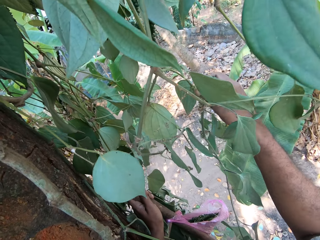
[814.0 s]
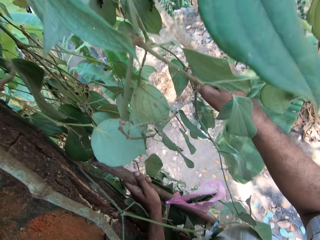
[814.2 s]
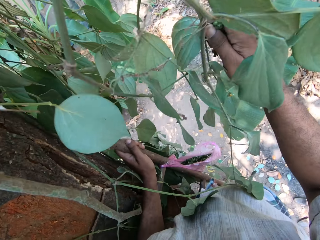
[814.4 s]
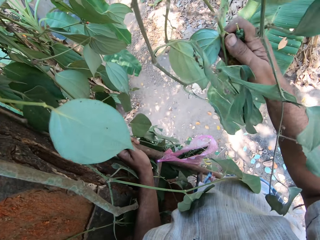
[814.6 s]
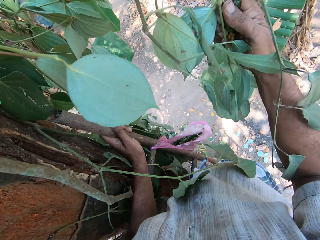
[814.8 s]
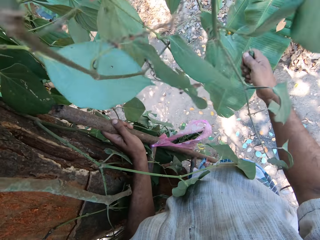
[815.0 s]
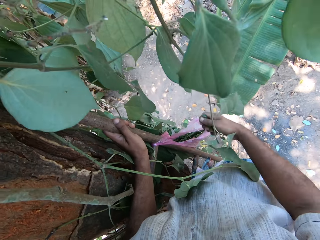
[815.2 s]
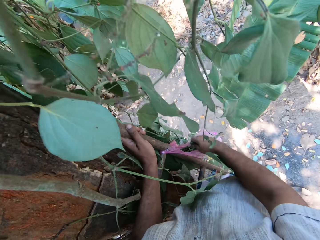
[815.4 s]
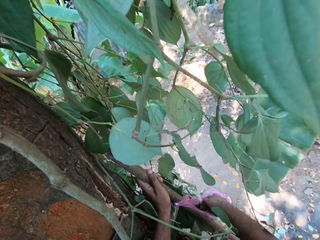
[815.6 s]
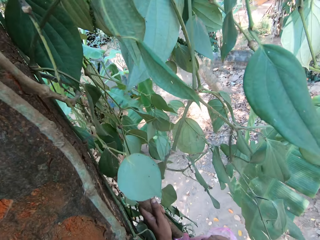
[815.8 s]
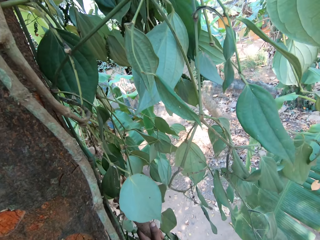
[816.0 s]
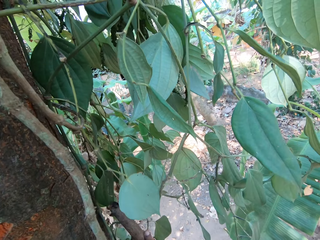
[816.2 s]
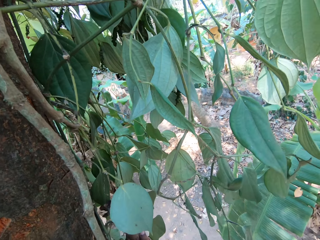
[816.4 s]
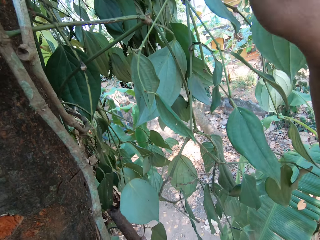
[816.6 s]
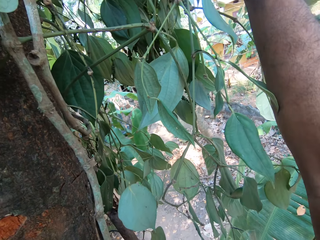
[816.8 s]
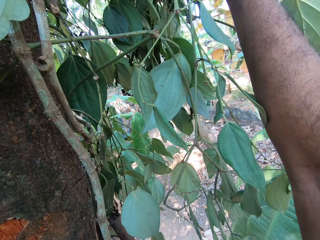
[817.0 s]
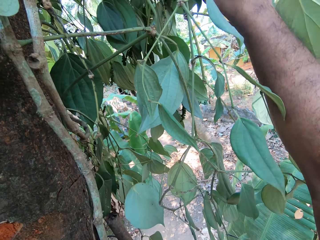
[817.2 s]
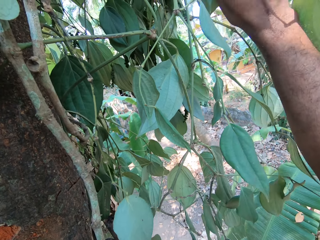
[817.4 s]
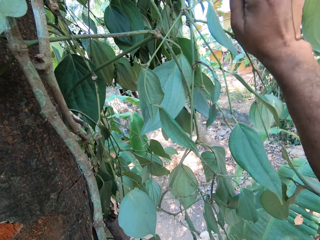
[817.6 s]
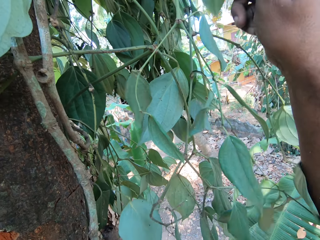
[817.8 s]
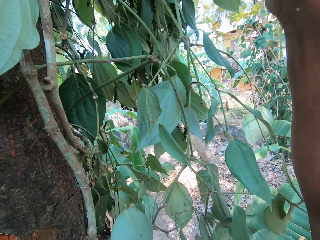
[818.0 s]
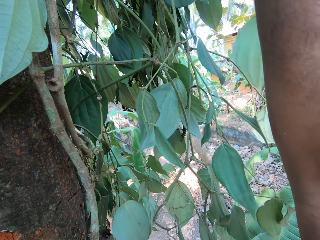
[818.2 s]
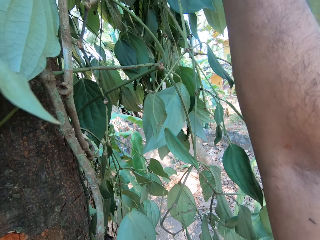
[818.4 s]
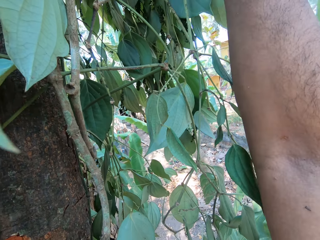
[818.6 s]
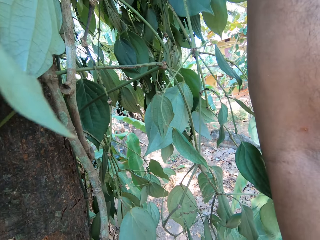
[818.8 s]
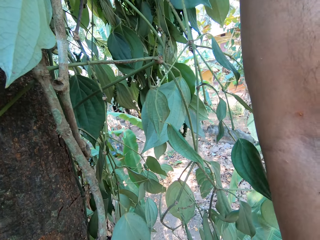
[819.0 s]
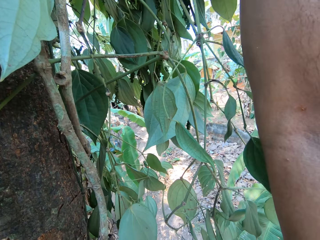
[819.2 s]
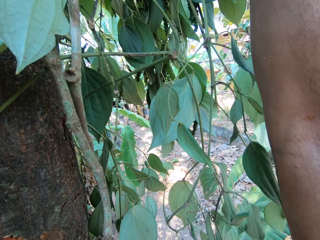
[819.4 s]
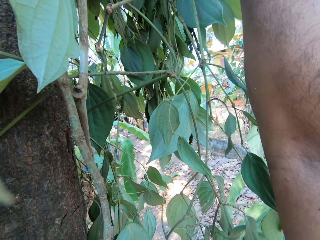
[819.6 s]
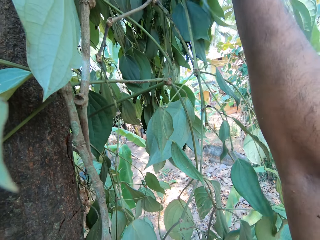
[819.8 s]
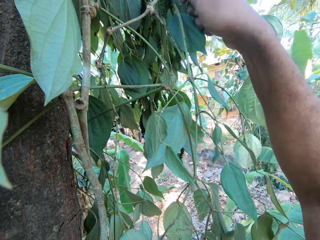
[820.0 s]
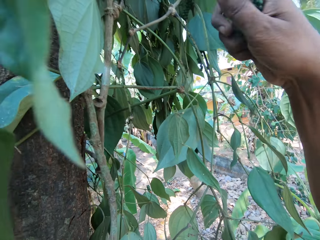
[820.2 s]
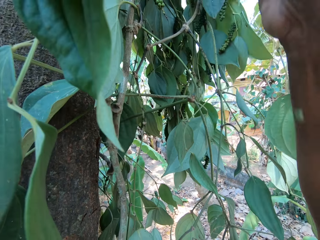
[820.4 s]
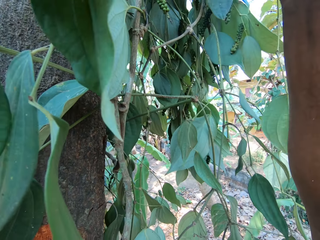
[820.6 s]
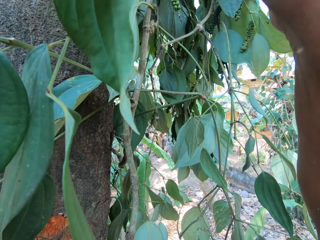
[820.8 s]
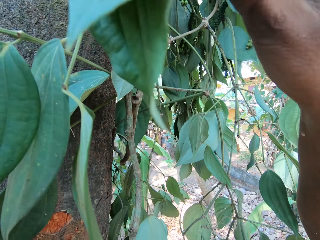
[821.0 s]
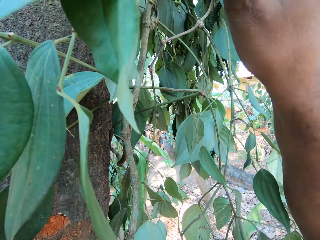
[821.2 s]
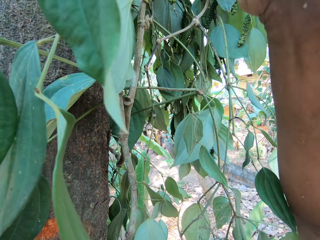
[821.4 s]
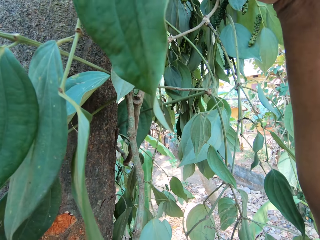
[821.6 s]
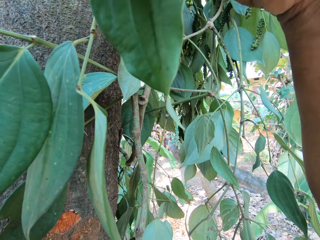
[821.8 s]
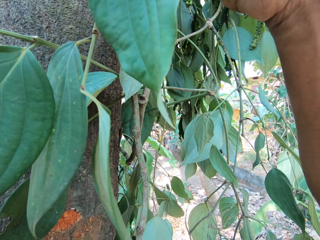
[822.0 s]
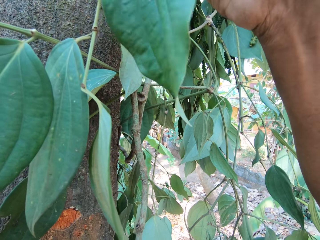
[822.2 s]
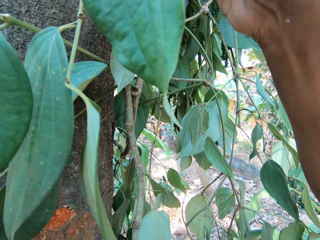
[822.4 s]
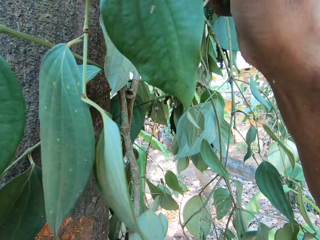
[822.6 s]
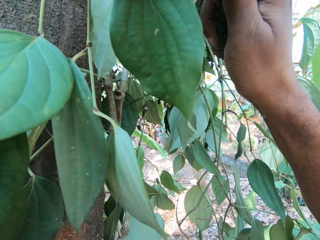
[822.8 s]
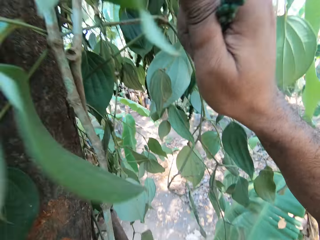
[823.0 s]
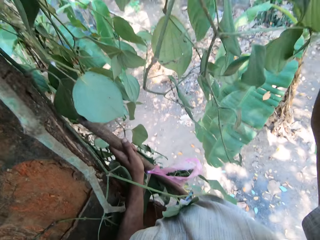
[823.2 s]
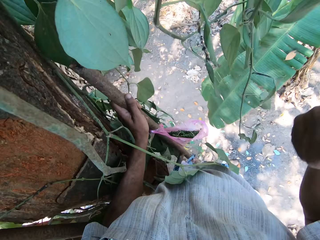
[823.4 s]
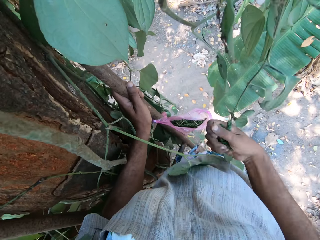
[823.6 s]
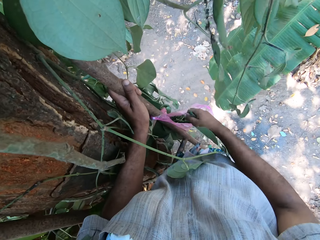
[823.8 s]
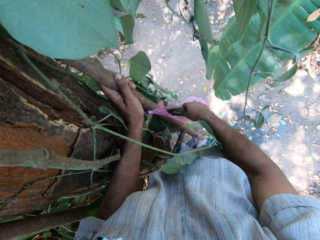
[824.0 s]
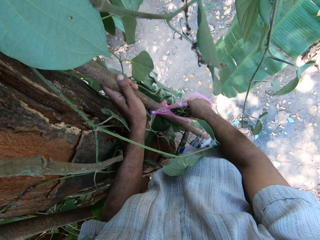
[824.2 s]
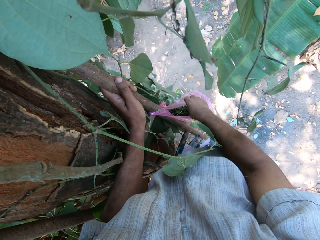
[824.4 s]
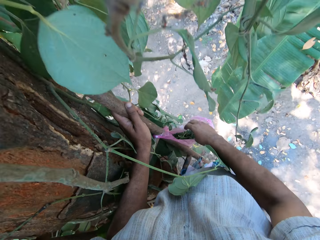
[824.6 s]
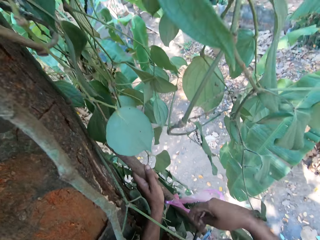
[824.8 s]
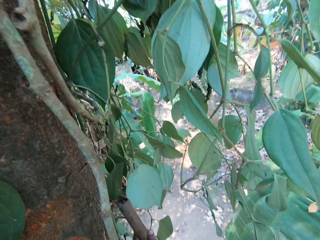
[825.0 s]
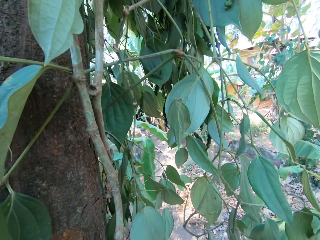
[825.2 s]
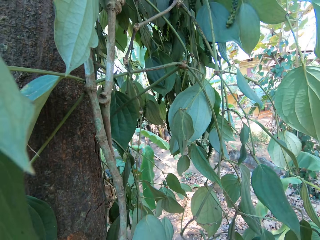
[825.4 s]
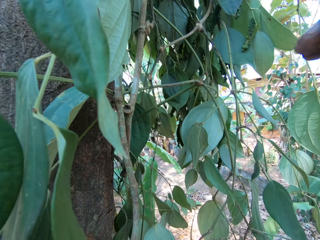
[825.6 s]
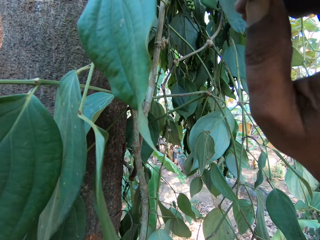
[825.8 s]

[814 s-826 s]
The camera wearer puts something in the paper. They pluck something. They put something in the paper.

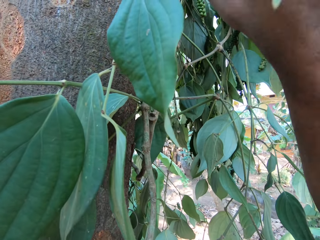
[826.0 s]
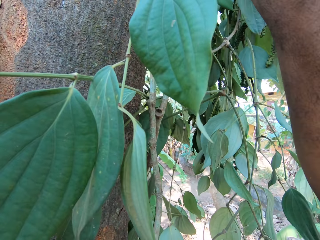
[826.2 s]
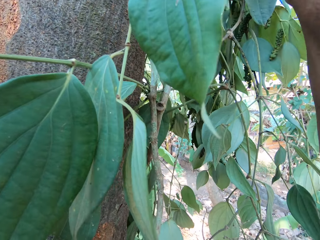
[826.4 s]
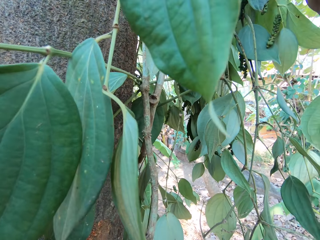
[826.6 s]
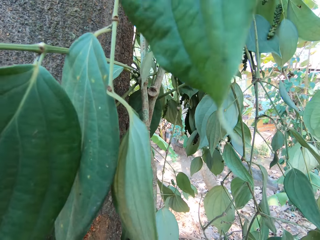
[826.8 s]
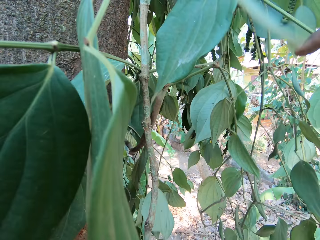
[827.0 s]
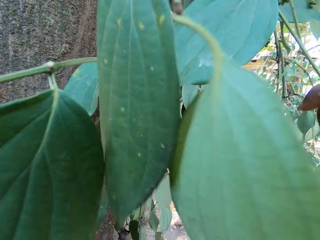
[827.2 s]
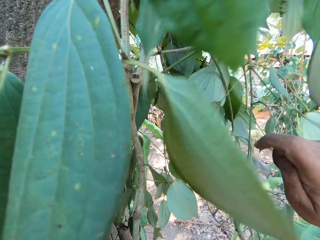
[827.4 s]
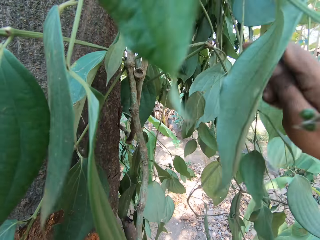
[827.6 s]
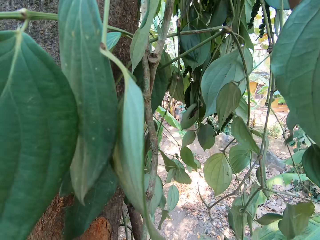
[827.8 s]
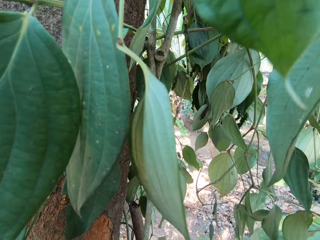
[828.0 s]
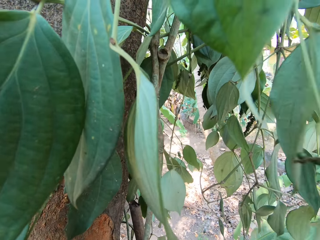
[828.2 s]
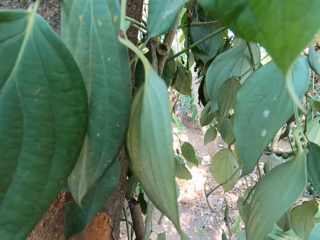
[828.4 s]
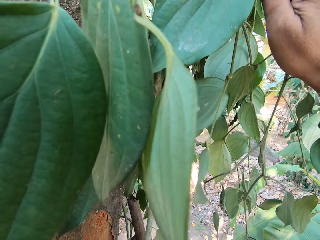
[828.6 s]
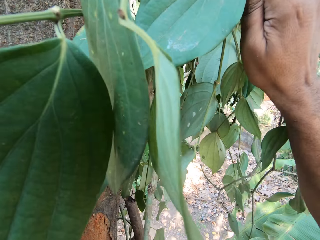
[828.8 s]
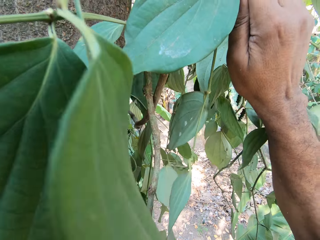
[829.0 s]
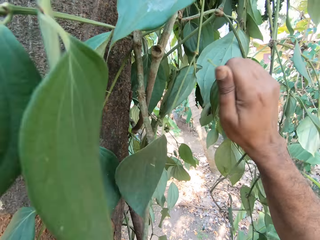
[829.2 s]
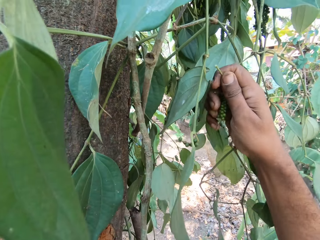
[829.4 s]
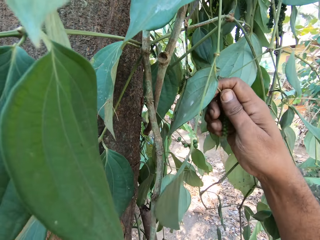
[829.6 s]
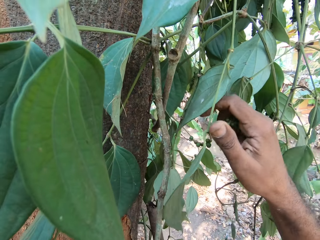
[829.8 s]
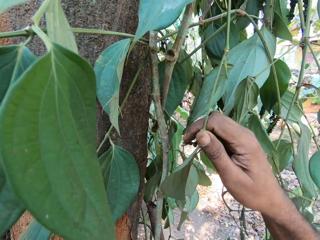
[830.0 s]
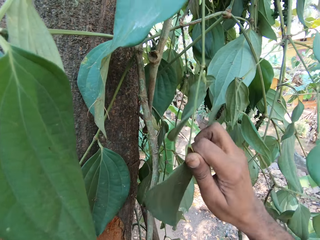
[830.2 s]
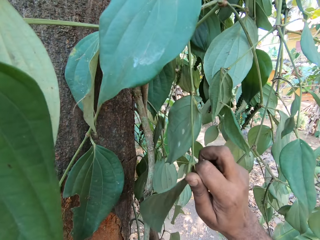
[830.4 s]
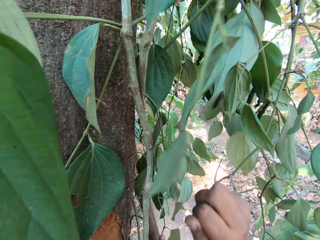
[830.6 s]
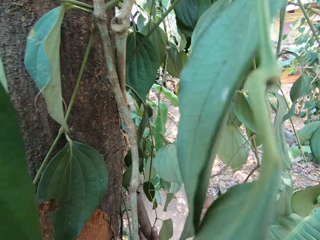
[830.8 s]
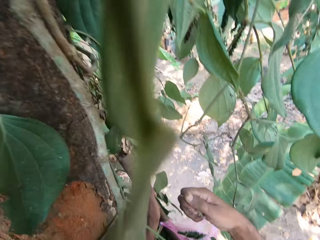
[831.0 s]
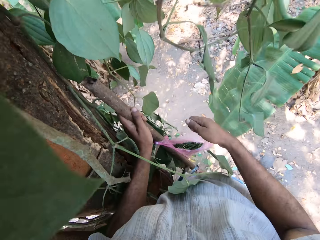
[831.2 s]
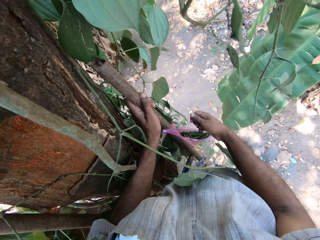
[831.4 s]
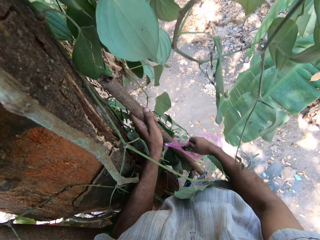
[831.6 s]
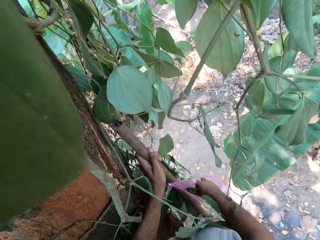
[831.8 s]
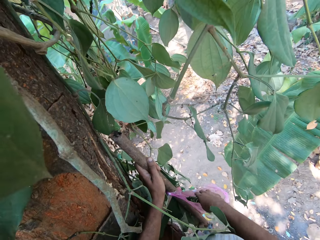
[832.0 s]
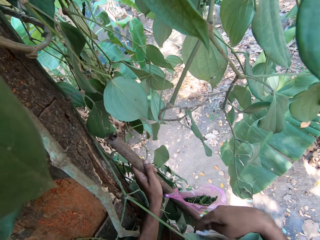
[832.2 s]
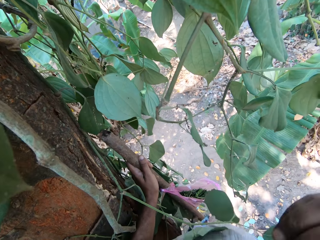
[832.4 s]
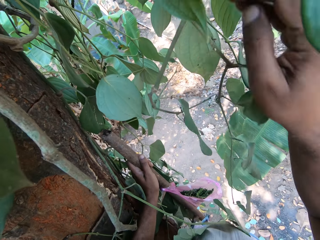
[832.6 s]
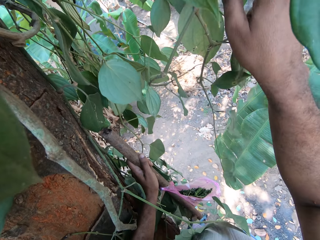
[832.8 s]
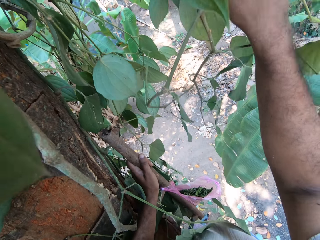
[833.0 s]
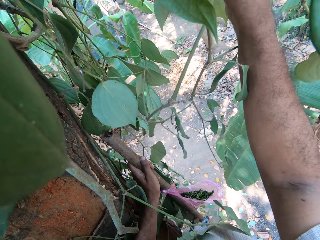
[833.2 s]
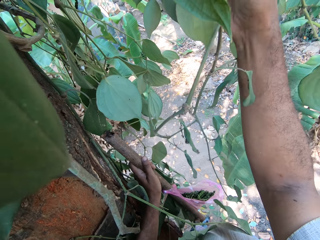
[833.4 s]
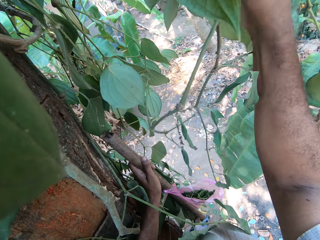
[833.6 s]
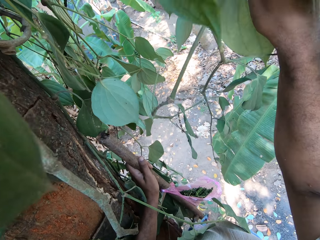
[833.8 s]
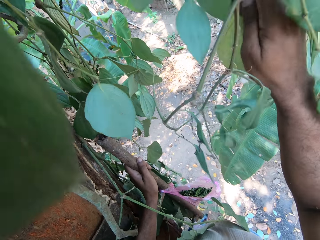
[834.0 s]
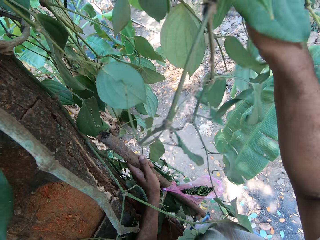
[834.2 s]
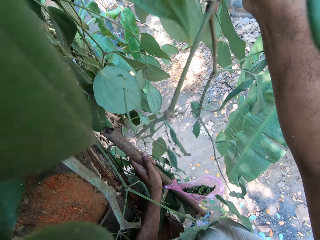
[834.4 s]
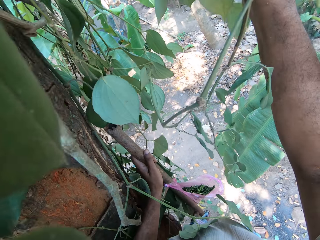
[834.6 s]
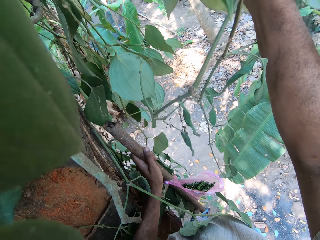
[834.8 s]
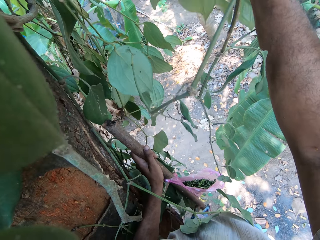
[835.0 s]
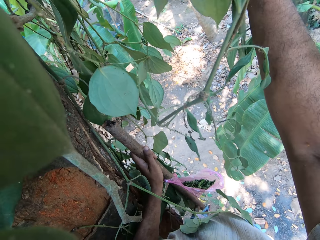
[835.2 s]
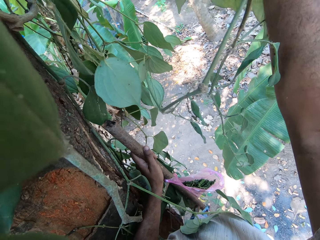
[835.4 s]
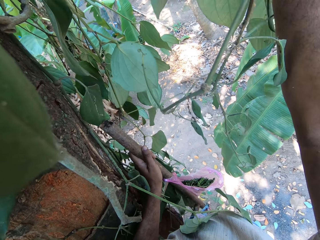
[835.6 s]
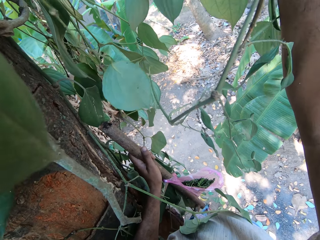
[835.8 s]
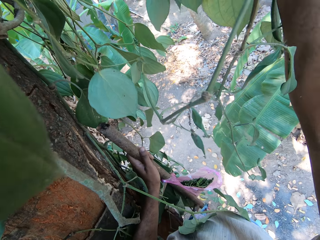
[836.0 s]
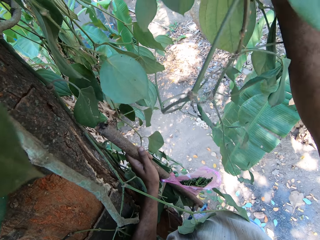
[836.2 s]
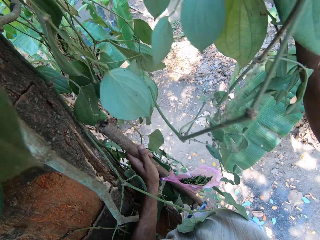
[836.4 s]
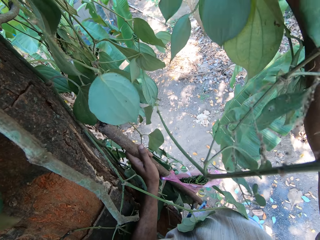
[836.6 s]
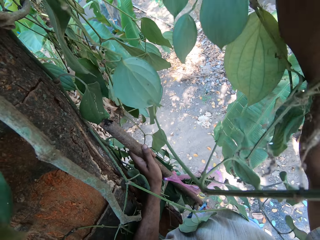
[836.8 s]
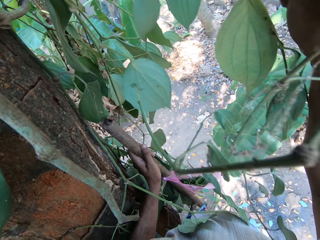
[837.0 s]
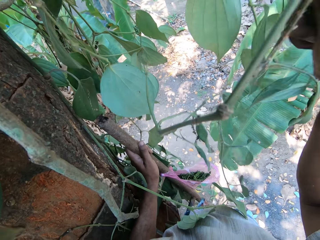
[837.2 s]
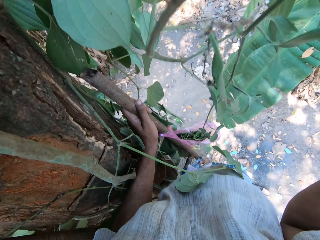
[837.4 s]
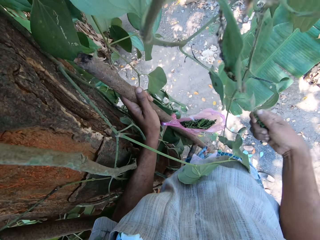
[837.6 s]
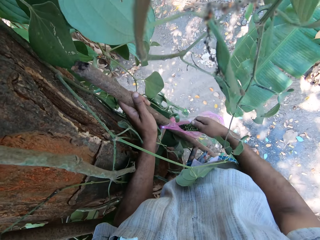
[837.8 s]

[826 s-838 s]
The camera wearer plucks some leaves or fruits from the tree branch with his right hand. He puts the leaves or fruits in the nylon on the tree branch with his right hand. He plucks the leaves or fruits from the tree branch with his right hand.
